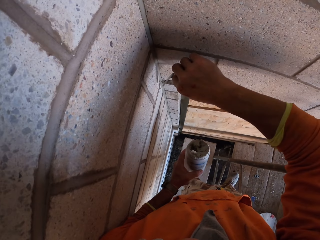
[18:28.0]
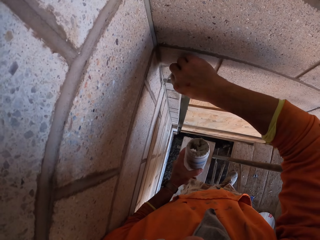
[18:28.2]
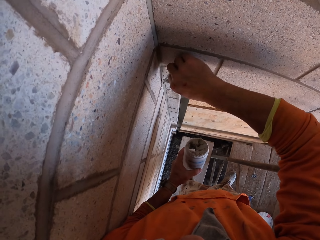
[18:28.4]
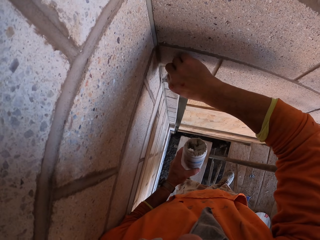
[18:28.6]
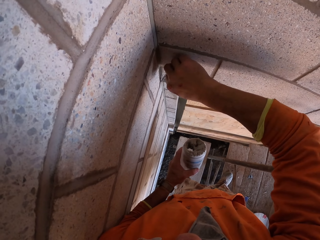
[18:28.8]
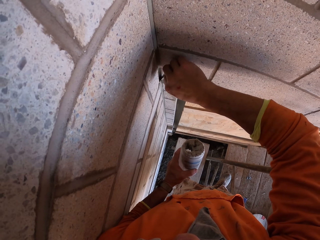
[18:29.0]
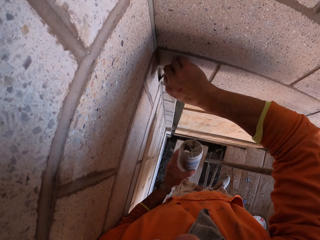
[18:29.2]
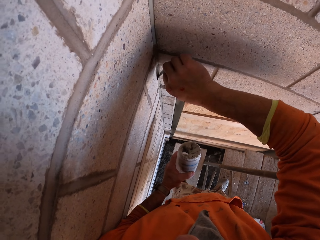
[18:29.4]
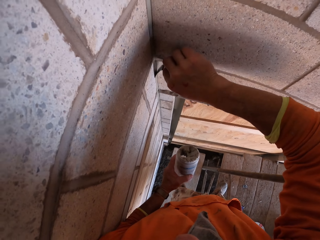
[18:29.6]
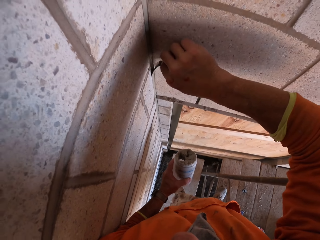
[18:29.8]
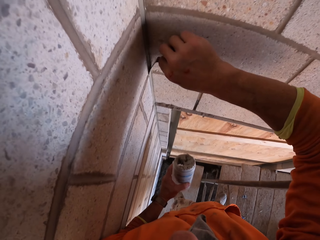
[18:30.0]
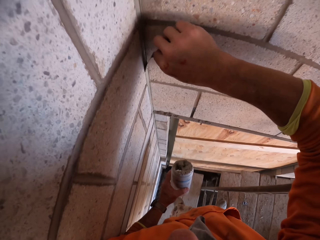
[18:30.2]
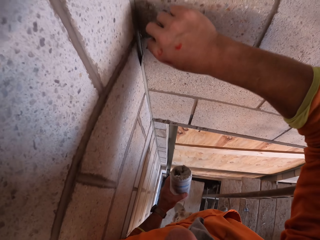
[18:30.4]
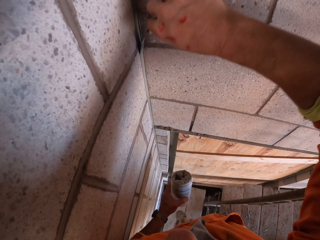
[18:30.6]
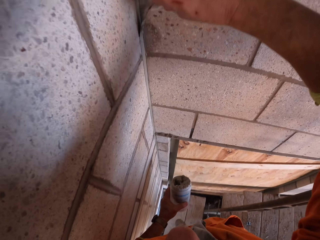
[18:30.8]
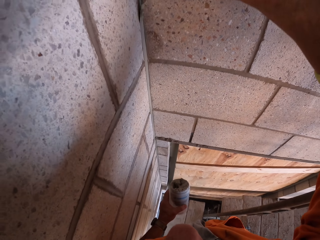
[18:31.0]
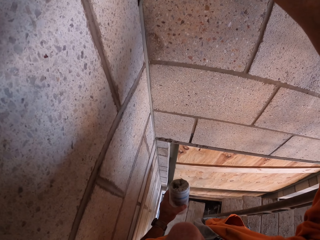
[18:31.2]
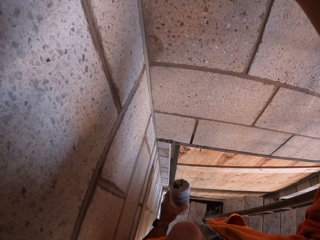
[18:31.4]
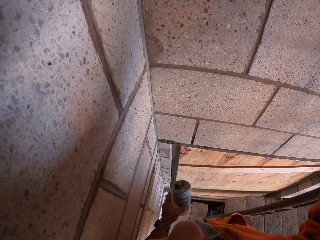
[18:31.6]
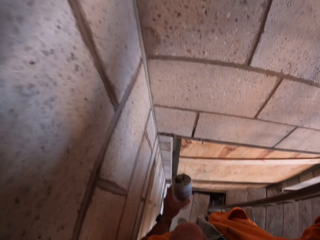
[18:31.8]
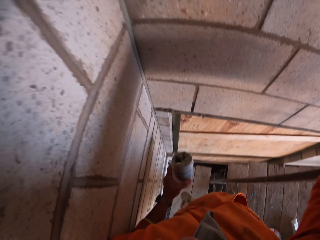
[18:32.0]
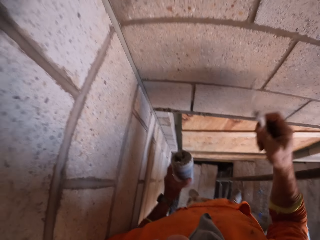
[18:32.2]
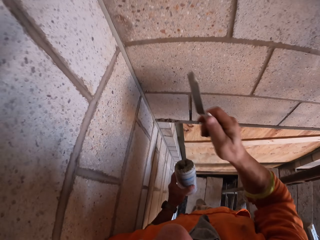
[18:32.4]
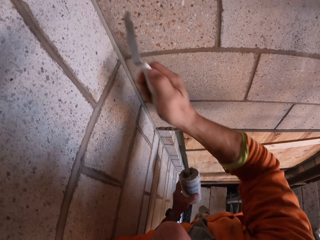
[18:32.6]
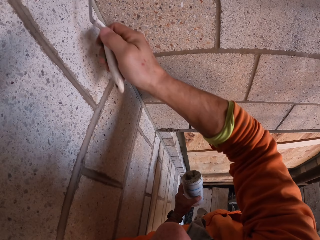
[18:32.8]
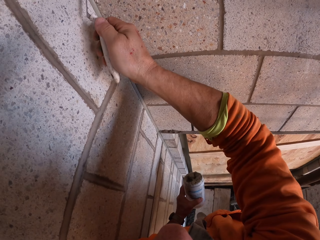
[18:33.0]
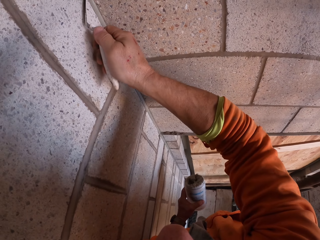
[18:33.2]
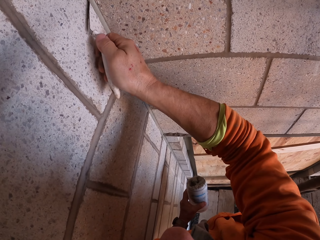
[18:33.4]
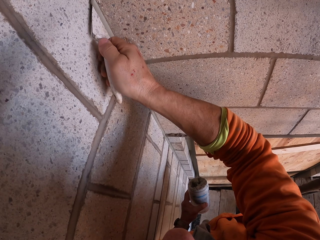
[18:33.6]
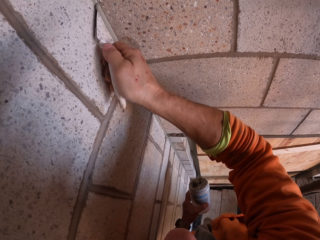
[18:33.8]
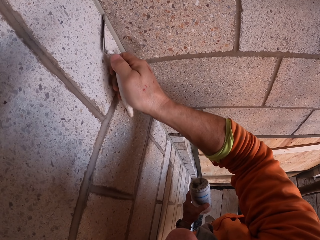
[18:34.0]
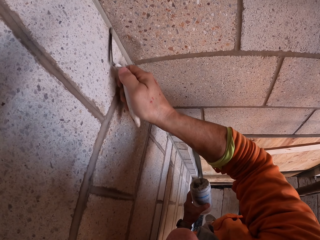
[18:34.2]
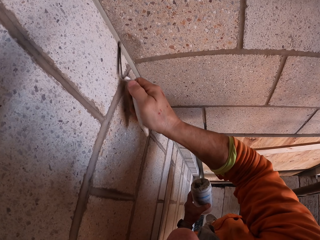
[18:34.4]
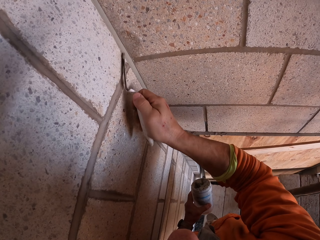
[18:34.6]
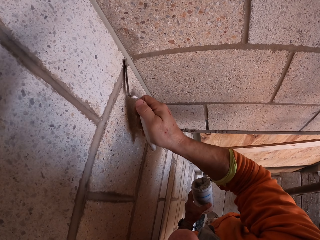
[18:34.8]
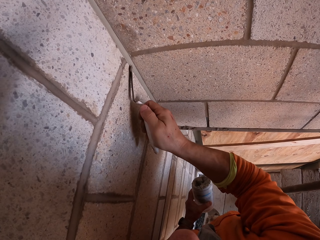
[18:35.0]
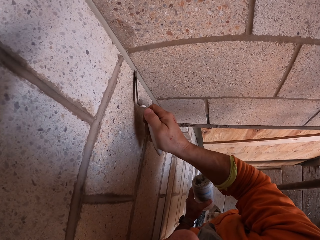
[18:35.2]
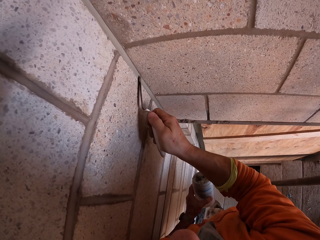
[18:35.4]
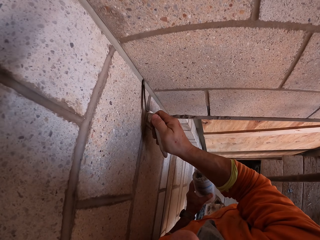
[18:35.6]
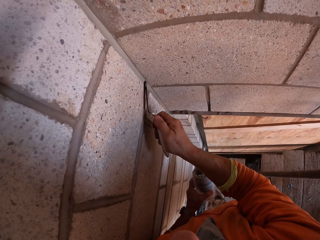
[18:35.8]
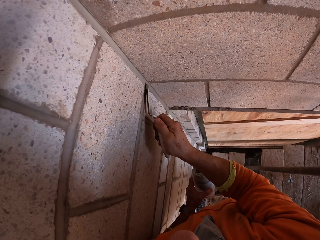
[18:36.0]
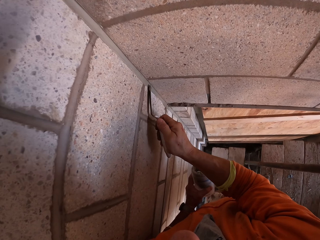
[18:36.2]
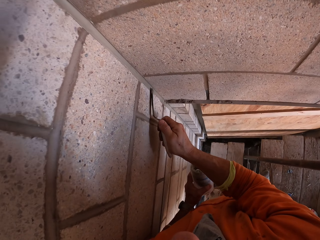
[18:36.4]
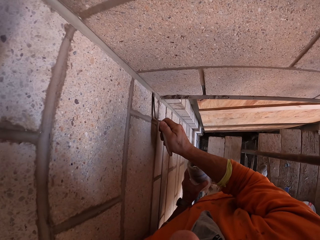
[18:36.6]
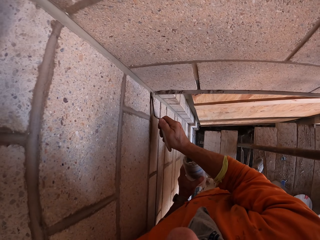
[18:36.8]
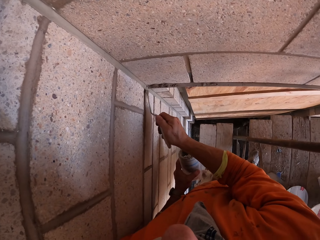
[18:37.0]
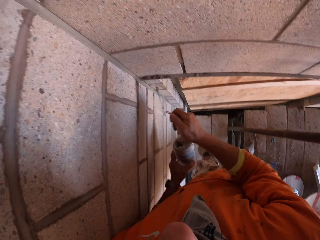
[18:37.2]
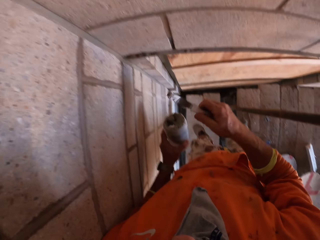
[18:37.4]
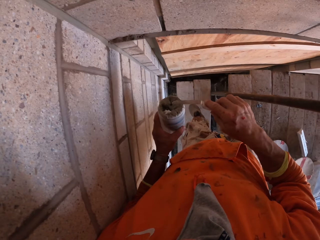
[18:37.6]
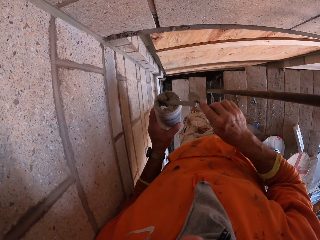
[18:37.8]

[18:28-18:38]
The camera wearer straightens the cement on the wall using a joint filler trowel. They swing the right hand. They straighten the cement on the wall using the joint filler trowel. They swing the right hand.

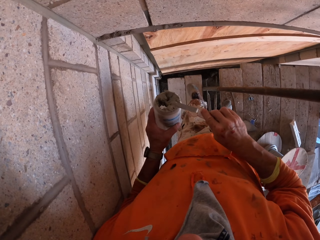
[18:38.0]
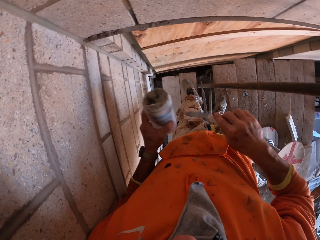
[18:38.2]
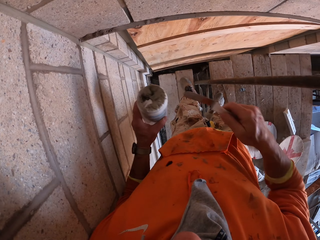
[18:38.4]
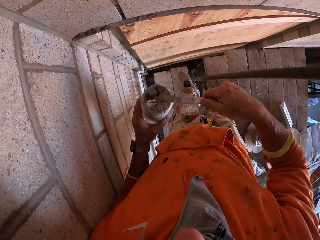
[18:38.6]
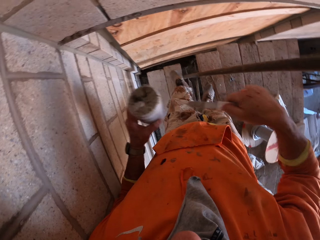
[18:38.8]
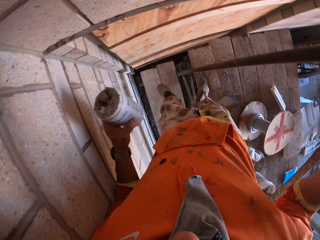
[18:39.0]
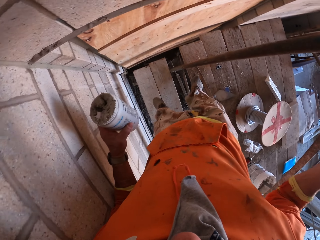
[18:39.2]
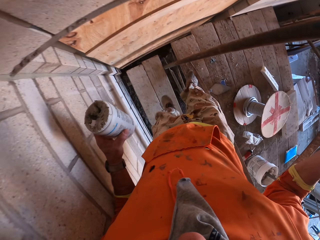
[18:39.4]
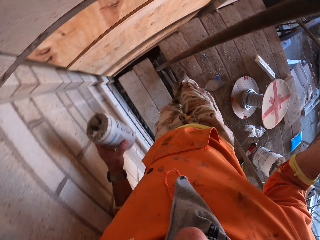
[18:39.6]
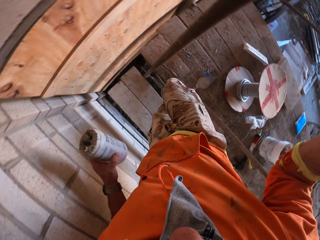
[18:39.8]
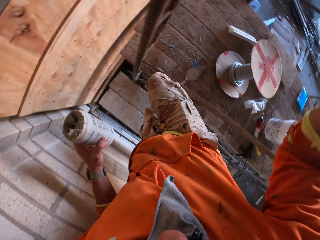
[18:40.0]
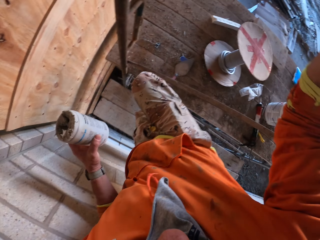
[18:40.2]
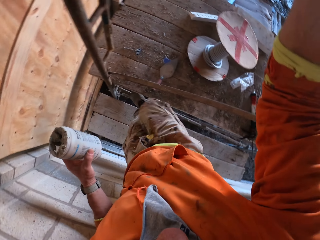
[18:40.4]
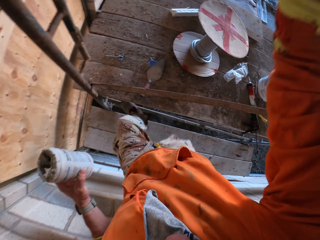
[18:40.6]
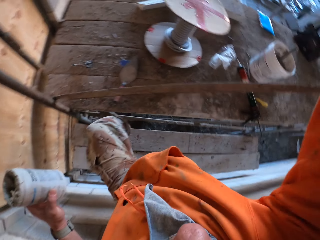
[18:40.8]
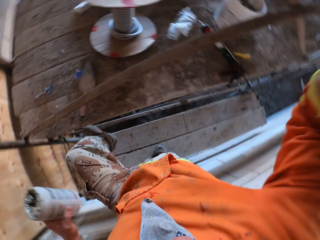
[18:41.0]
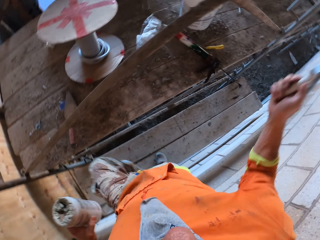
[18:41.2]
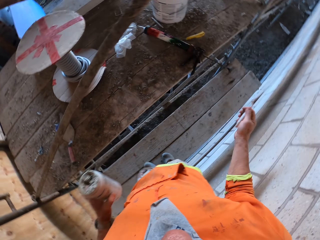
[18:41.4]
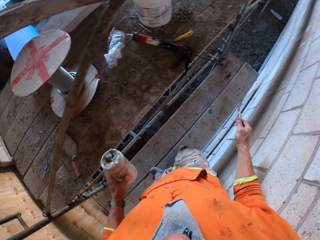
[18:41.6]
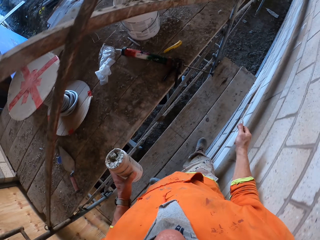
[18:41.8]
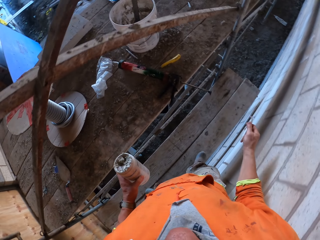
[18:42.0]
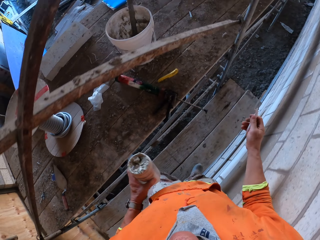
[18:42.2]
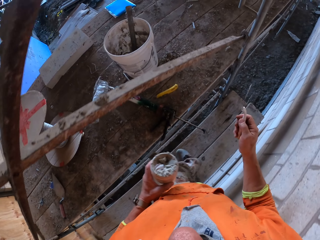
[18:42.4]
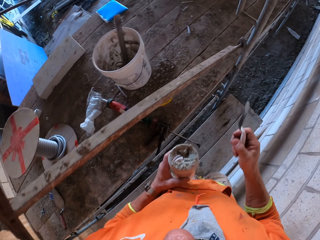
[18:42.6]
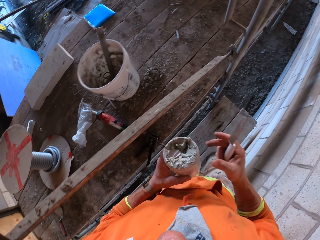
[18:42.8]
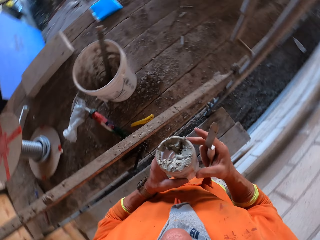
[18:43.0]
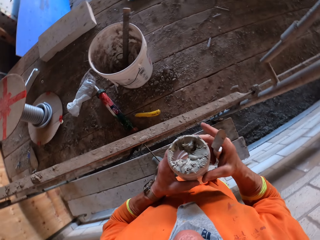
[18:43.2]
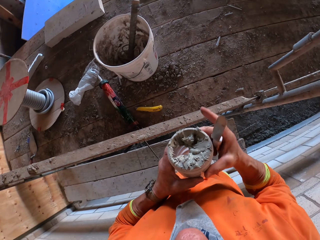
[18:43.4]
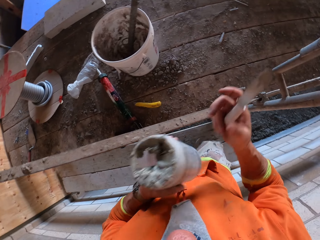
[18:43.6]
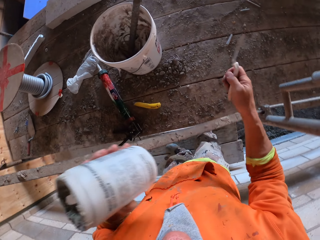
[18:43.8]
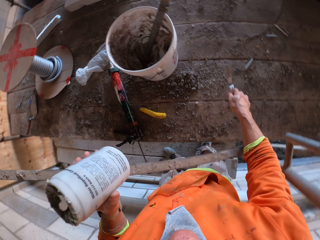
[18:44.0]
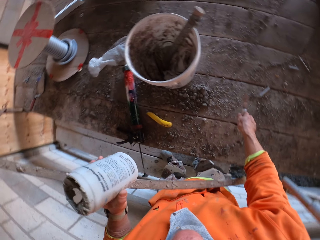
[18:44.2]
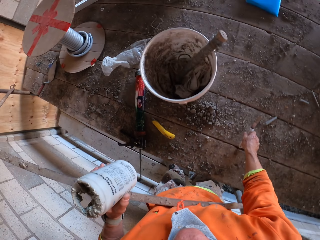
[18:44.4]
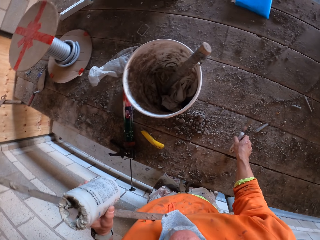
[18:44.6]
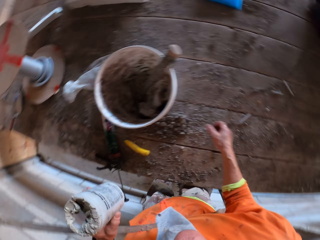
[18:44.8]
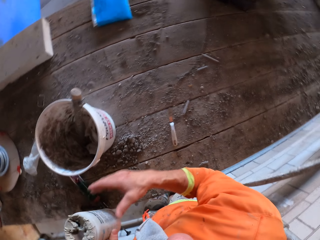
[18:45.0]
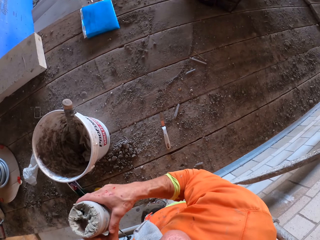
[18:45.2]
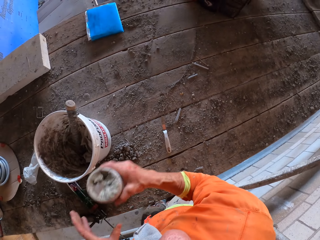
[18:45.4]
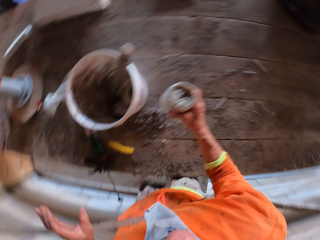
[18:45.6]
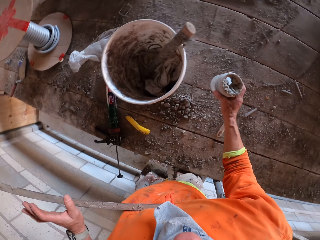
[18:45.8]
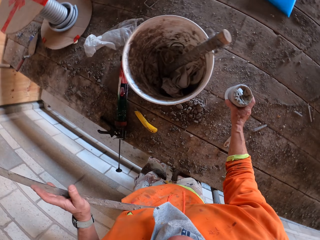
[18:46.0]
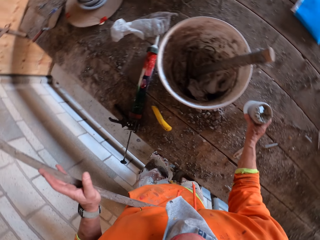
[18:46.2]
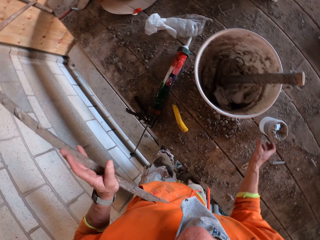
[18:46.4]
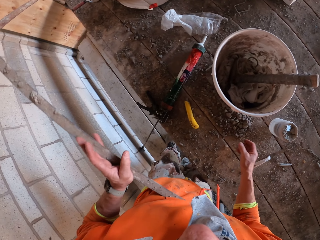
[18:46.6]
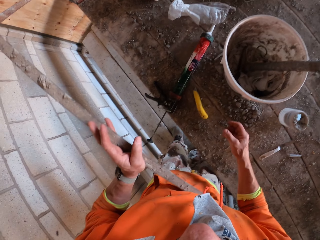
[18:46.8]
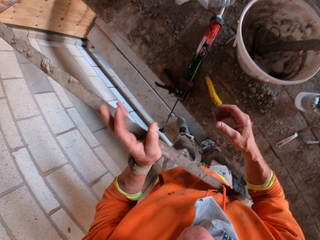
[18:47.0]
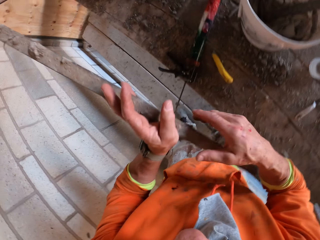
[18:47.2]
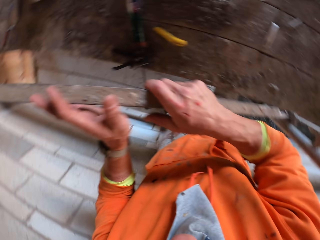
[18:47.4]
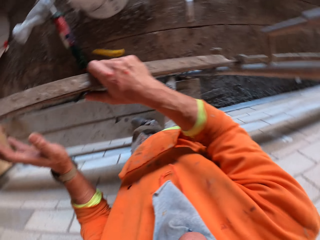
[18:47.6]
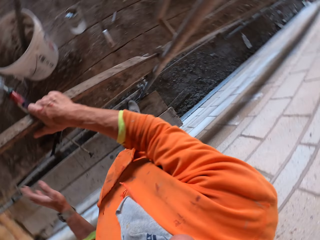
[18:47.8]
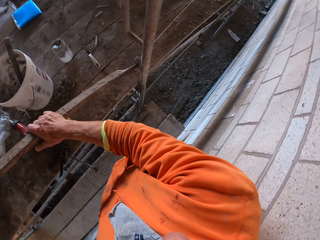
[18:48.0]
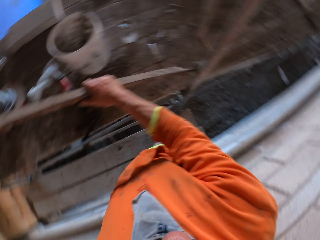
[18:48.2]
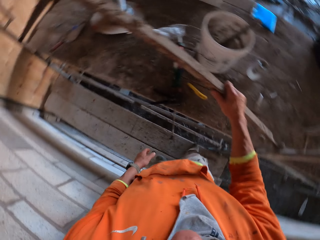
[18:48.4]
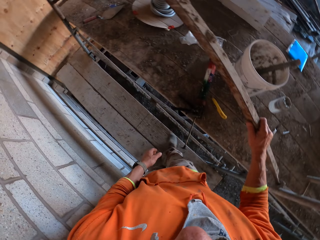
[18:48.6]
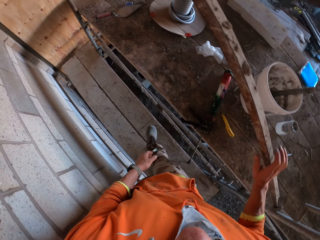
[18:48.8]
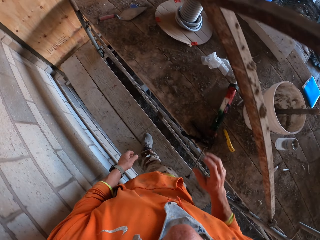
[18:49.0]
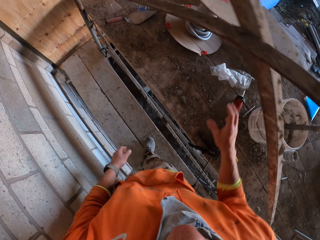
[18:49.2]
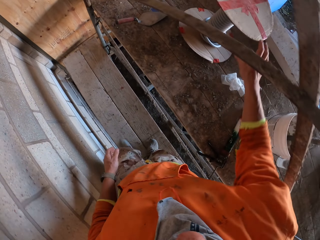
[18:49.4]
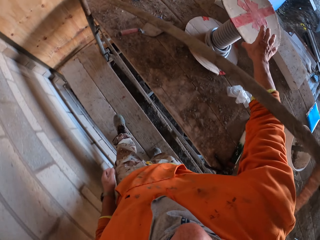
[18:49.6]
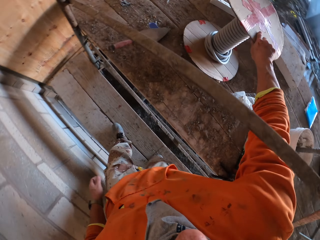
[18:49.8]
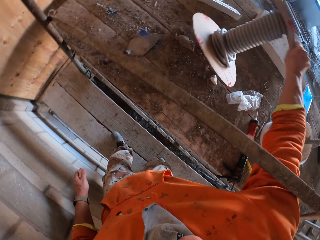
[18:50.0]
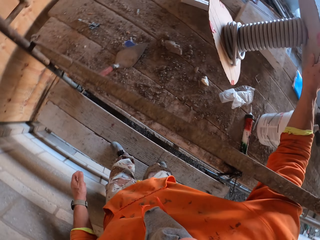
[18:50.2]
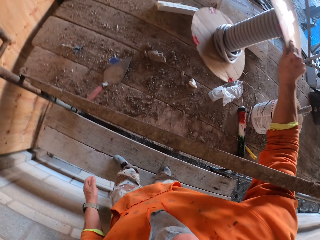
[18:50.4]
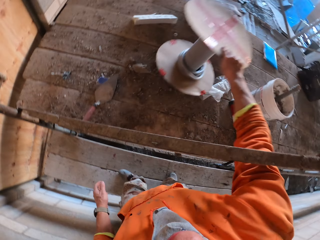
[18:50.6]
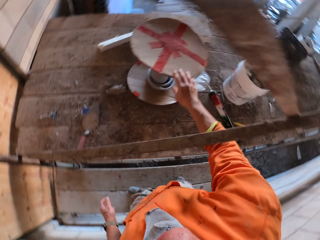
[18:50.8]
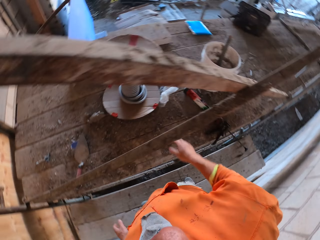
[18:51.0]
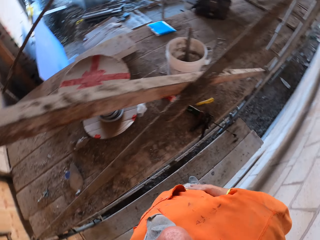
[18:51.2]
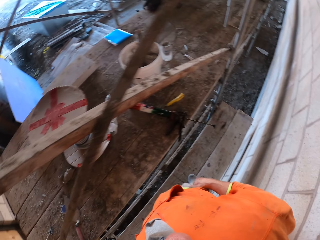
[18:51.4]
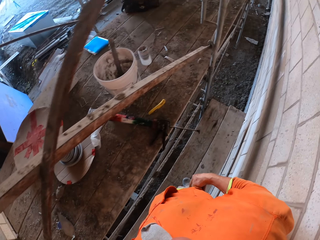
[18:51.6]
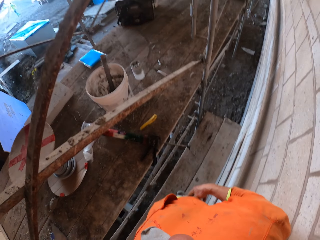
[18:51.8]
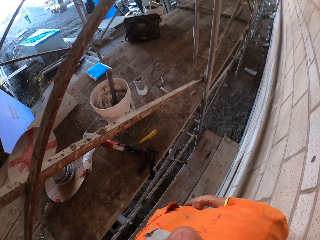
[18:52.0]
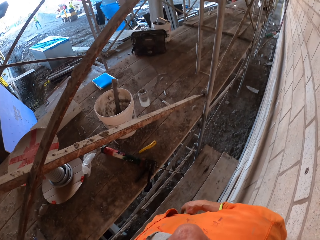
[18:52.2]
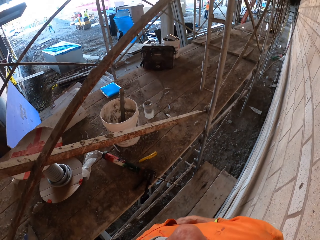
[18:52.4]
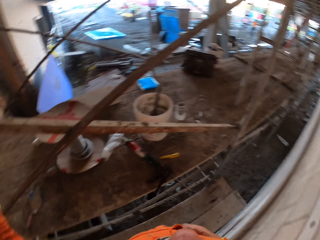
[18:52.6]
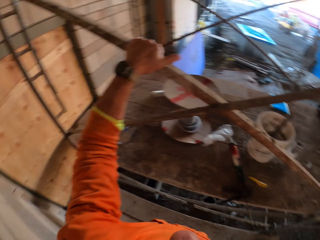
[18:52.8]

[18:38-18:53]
The camera wearer removes the cement from the joint filler trowel. They swing the right hand, drop from the metal stand, and swing the right hand. They walk on the piece of wood. They touch the plastic container with the right hand. They swing the right hand. They place the joint filler trowel on the timber surface. They swing the right hand. They swing it again. They move the plastic container to the right hand. They drop the plastic container. They swing the right hand. They lean the left hand on the metal stand. They look around for something. They swing the left hand. They hold the metal stand with the right hand. They move on the piece of wood. They swing the right hand. They hold the cable reel with the right hand. They swing the right hand.
